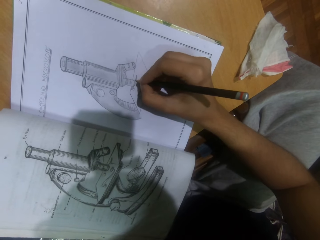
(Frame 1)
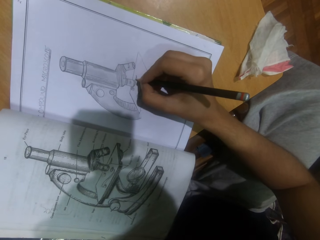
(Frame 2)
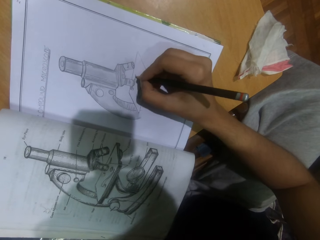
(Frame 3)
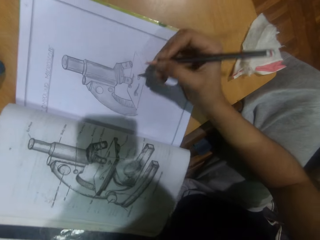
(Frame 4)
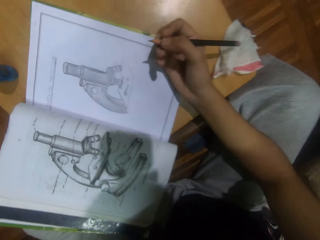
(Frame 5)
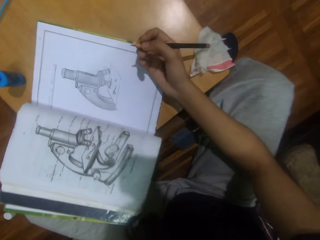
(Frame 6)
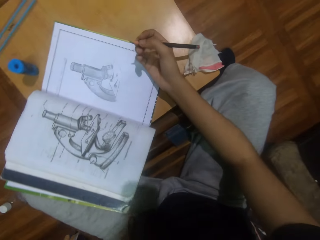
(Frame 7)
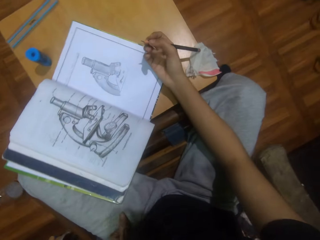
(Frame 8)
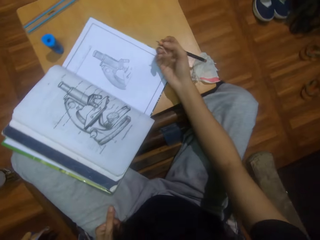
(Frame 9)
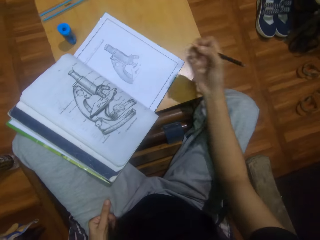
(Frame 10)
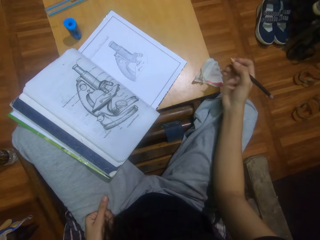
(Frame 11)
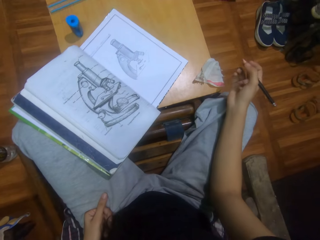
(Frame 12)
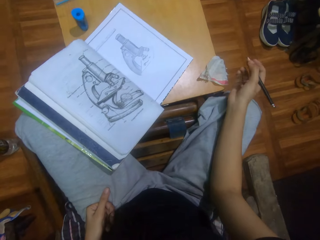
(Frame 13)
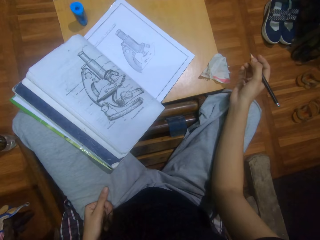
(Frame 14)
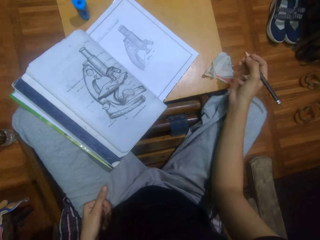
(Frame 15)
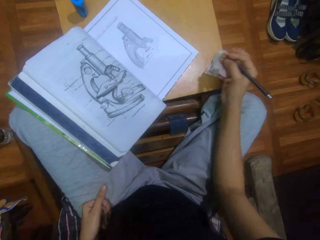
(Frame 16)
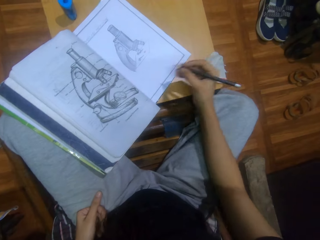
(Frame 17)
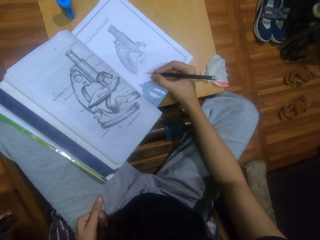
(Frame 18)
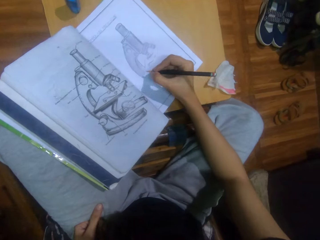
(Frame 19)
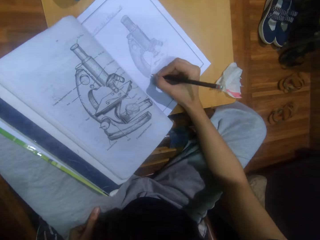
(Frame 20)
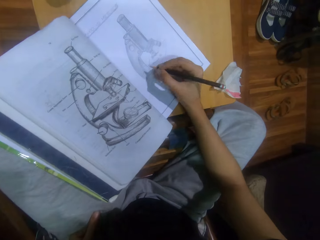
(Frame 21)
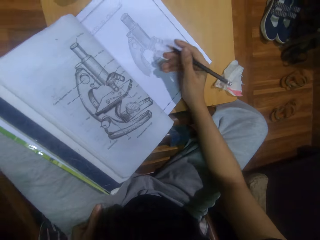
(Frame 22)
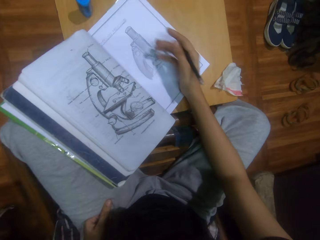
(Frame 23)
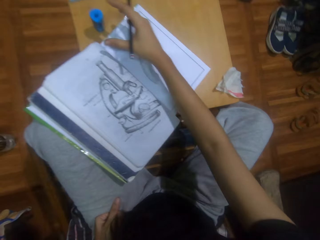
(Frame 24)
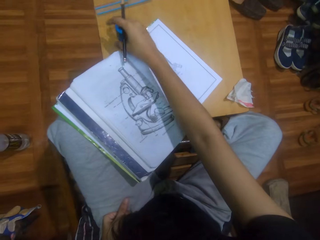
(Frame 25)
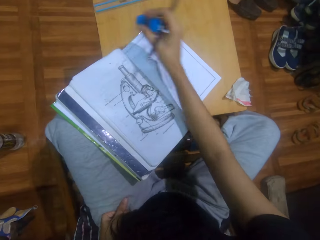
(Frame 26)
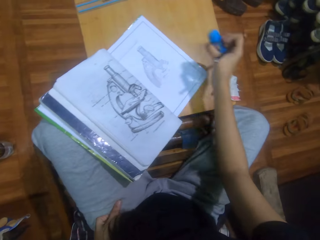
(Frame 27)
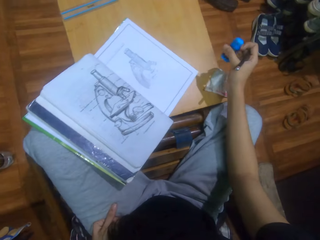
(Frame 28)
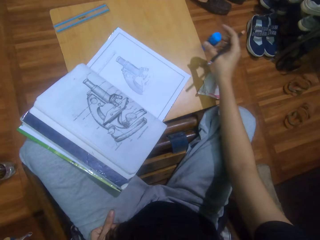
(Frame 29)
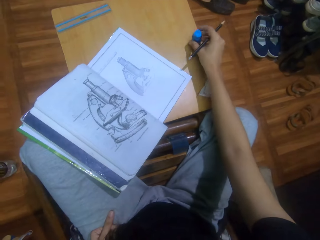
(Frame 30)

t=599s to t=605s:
The camera wearer sits on the chair. They lean back. They pick up an eraser rubber on the table.

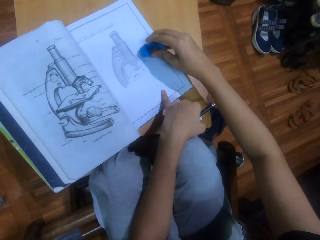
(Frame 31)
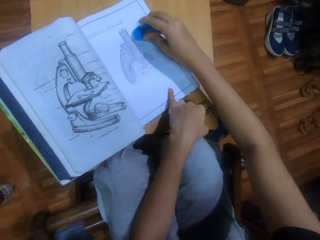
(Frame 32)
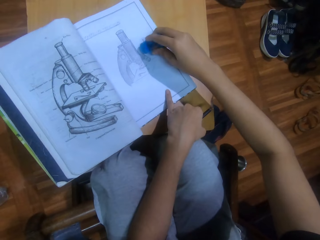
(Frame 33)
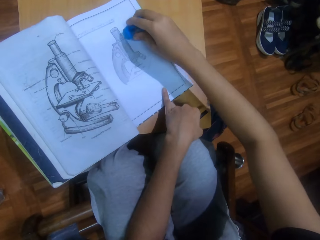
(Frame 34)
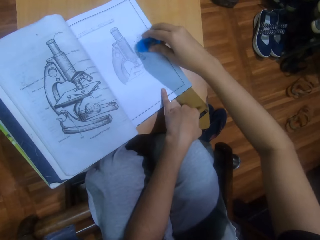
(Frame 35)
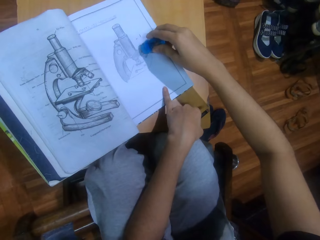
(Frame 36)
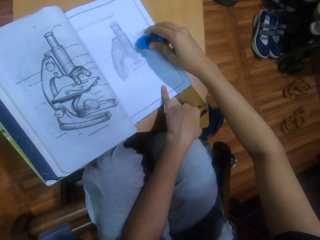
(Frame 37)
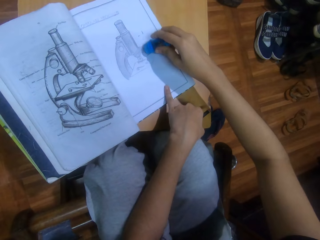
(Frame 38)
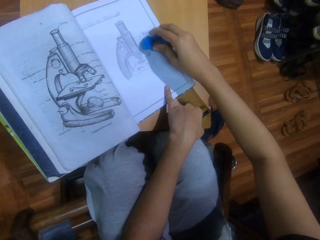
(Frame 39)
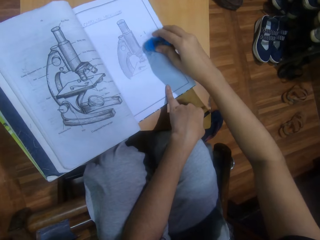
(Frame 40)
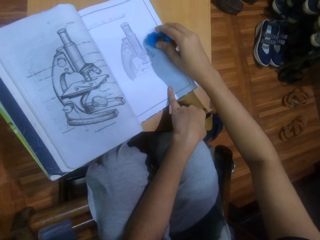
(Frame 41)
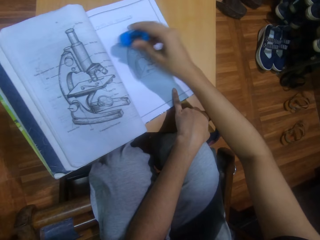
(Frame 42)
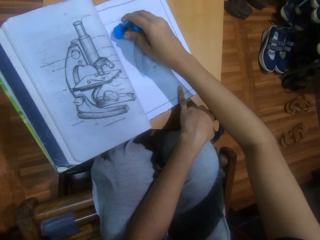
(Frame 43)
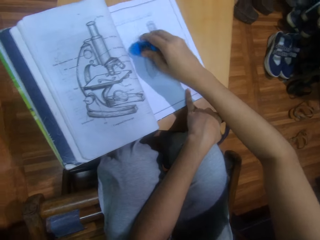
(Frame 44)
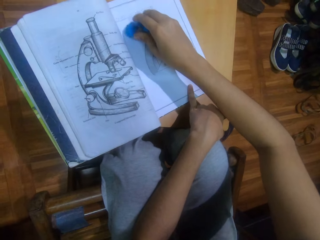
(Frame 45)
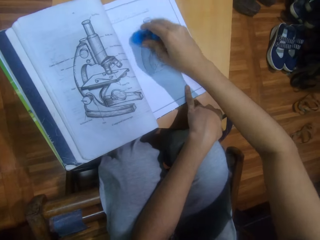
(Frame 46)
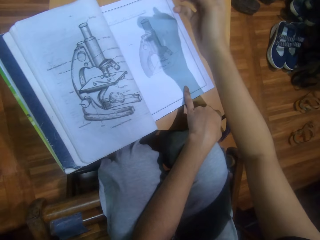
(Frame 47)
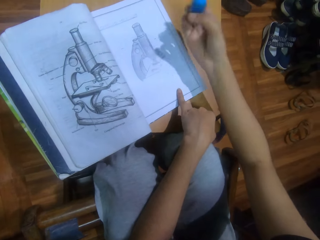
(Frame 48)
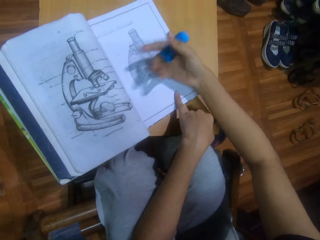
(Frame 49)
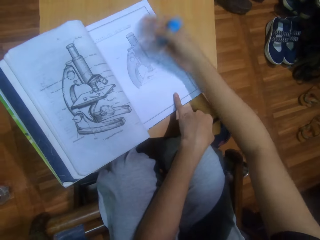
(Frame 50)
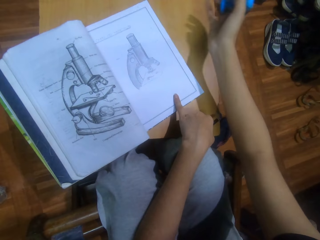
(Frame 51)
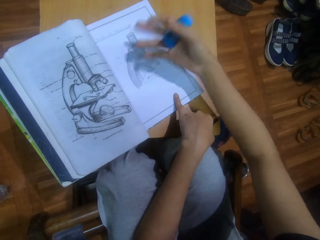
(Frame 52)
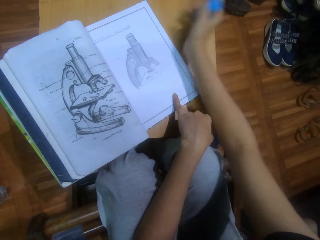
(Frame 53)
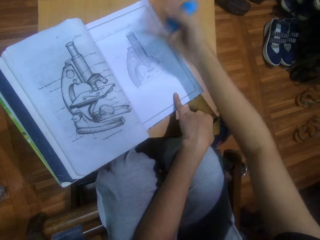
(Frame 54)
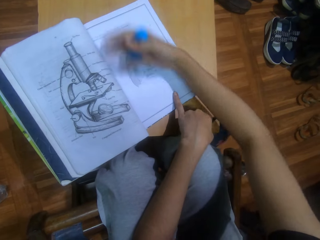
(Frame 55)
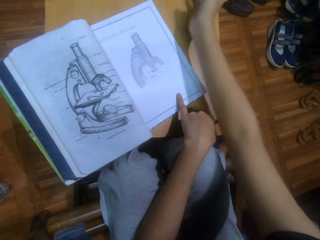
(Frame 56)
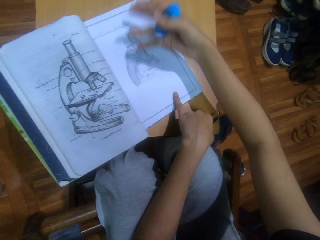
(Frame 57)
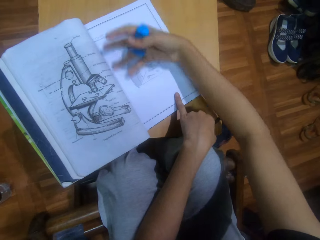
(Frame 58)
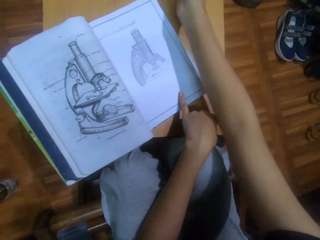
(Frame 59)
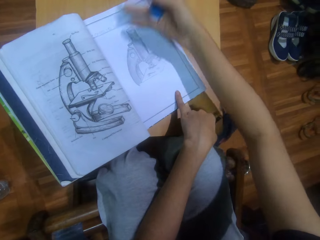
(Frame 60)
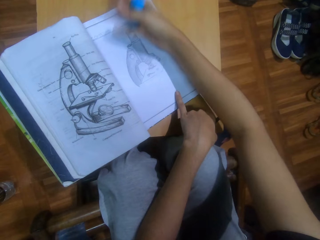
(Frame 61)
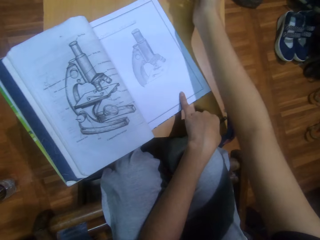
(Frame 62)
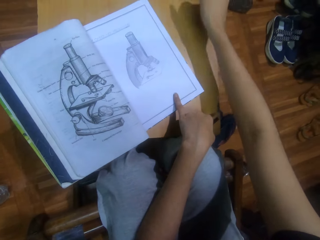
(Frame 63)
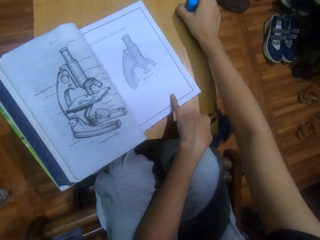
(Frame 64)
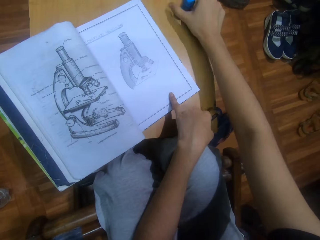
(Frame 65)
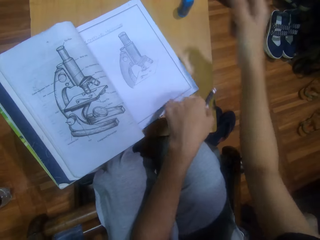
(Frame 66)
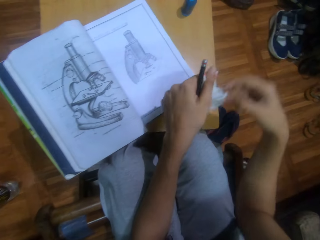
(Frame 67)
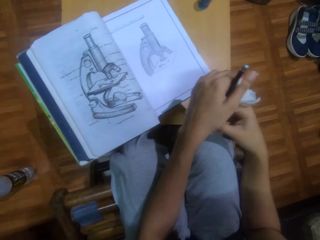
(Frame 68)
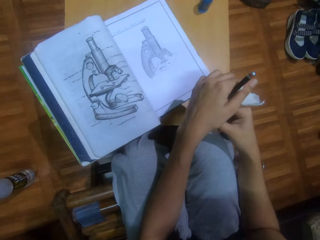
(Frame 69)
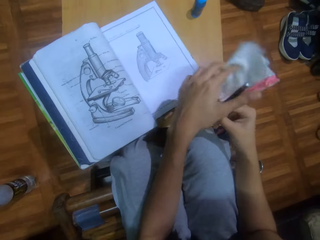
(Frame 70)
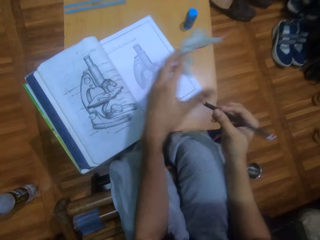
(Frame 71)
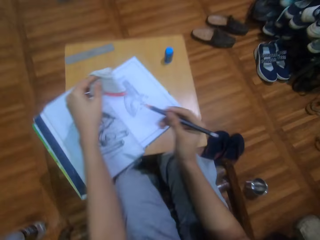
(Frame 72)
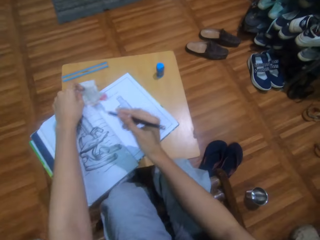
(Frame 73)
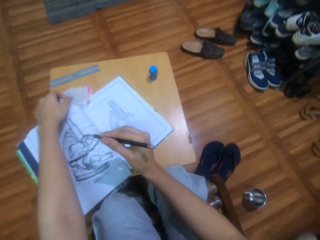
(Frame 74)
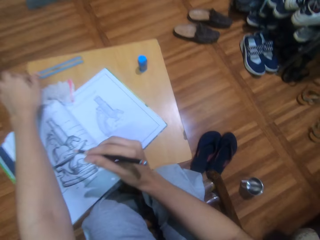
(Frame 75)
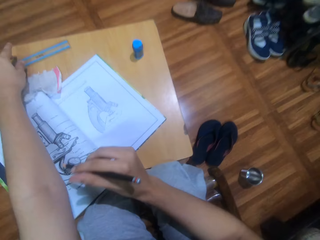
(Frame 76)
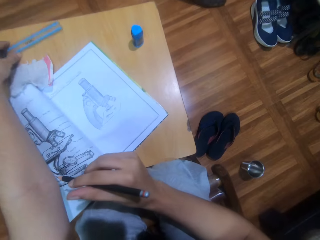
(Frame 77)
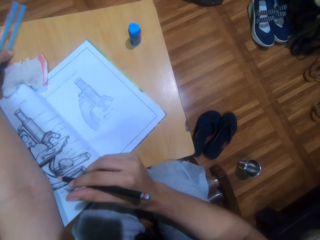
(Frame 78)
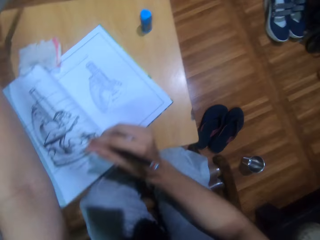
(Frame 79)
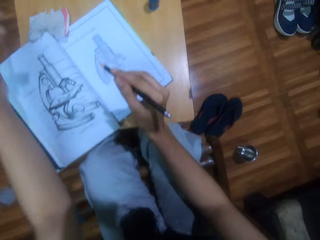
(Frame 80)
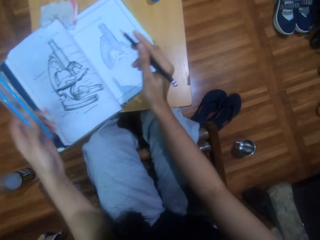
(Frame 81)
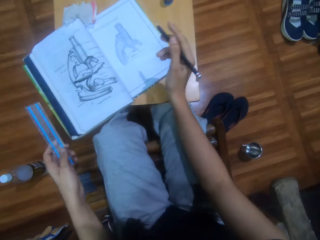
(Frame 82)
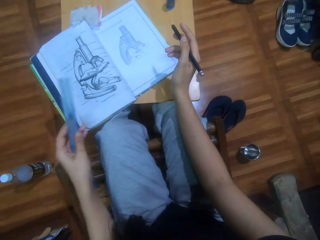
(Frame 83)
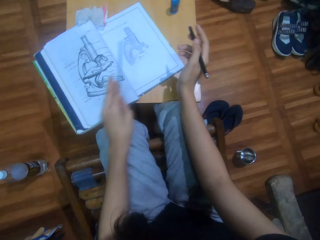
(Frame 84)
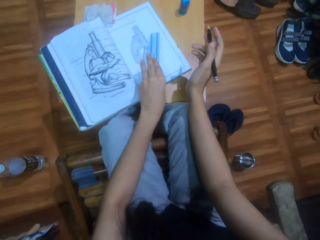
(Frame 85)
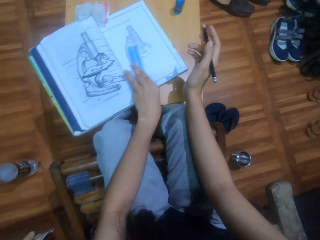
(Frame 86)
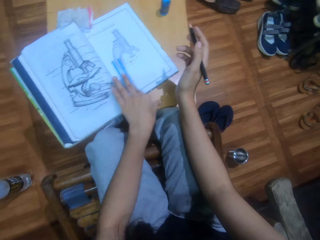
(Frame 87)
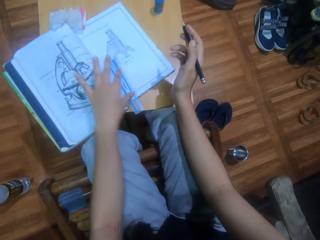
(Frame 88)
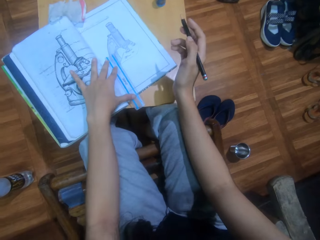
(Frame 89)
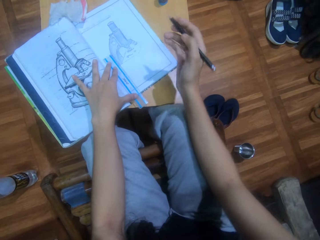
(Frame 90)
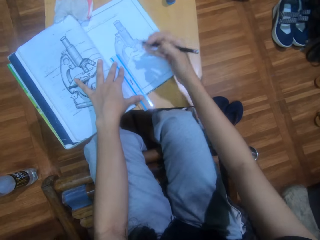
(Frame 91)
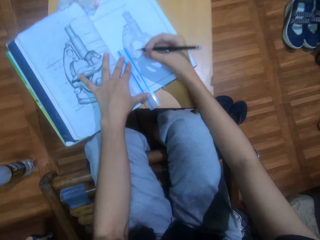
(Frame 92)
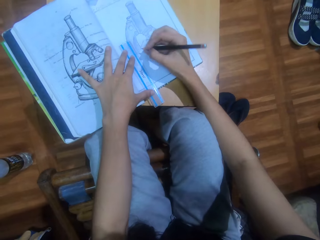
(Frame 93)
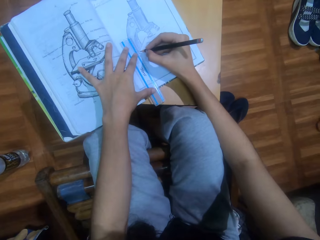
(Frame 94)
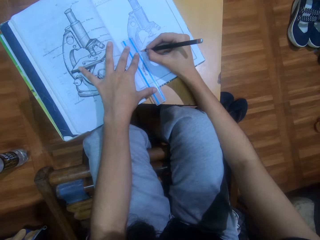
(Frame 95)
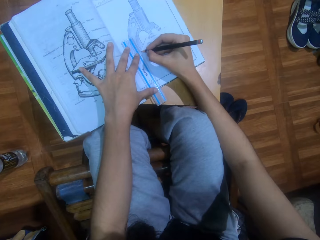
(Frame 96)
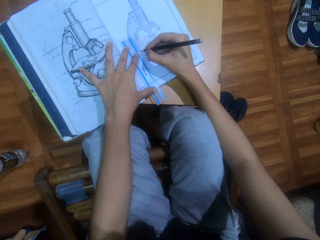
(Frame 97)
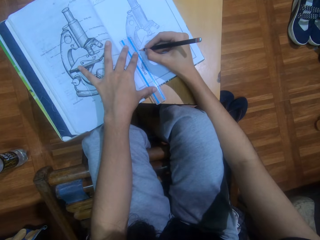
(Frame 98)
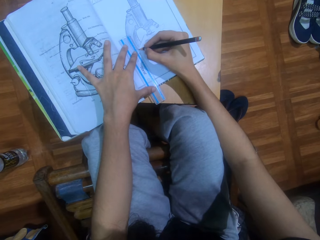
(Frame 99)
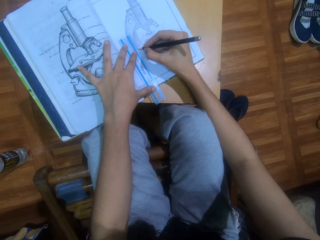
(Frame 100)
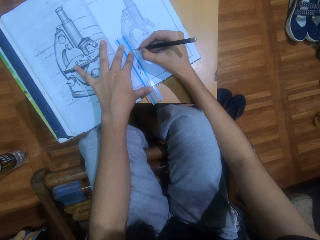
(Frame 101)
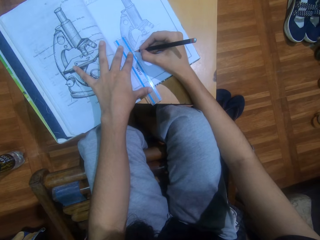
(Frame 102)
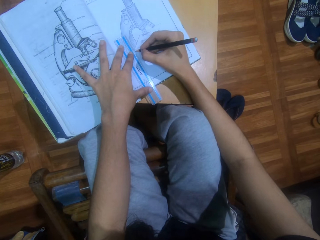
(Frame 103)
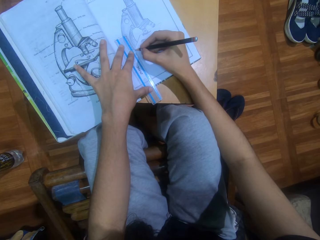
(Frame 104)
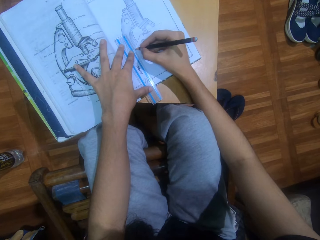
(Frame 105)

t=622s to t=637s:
The camera wearer rubs the drawing with an eraser rubber. He wipes on the piece of paper with his right hand. He puts the eraser rubber on the table. He sits on the chair. He takes a ruler. He puts the ruler on the piece of paper. He draws the microscope on the piece of paper with a pencil with the help of the ruler.
